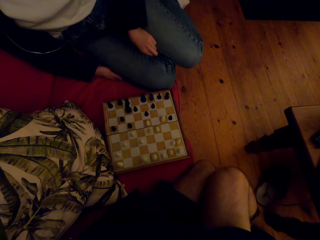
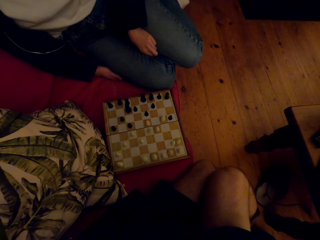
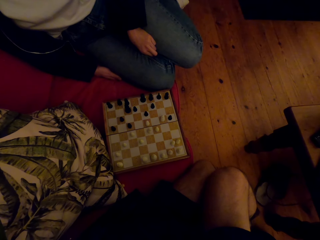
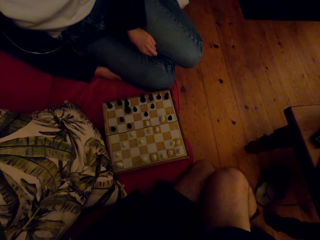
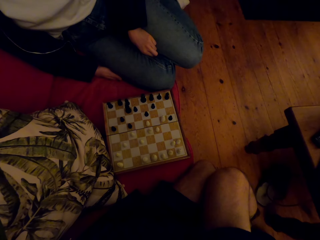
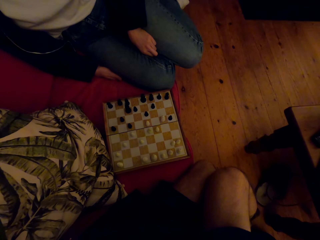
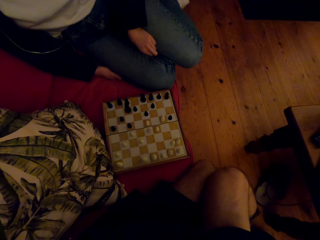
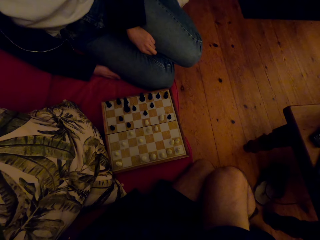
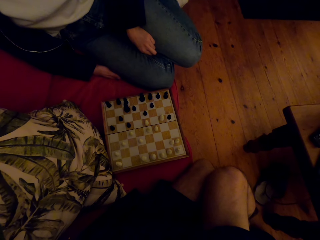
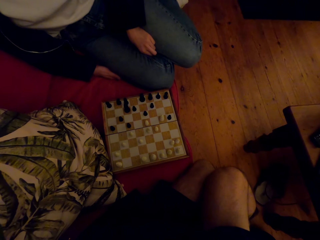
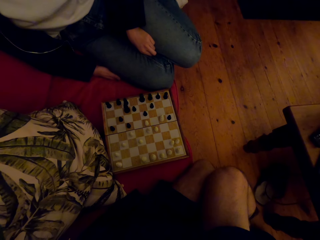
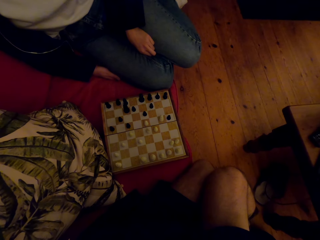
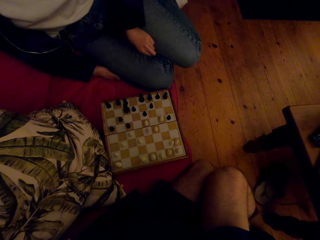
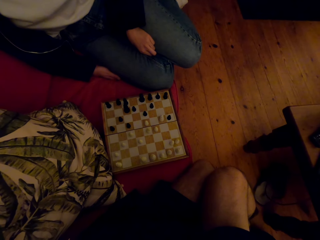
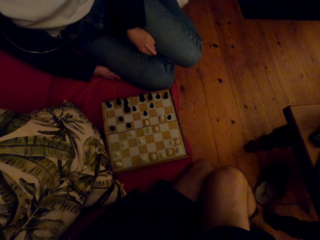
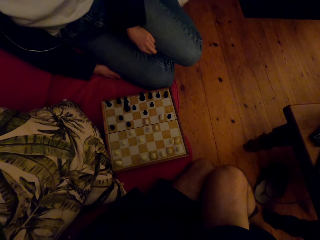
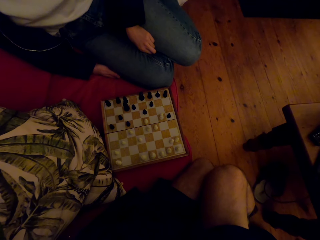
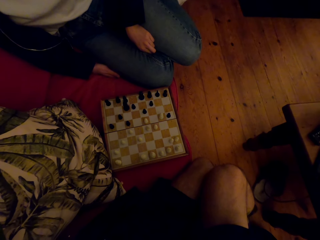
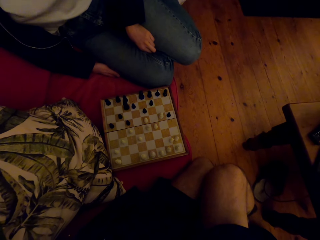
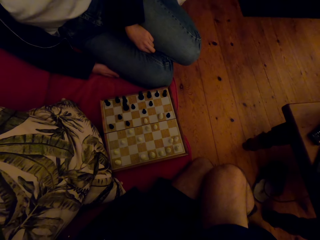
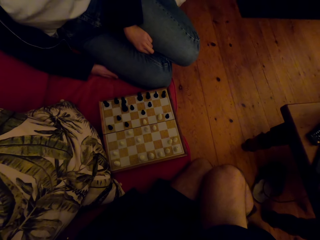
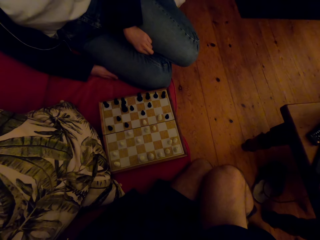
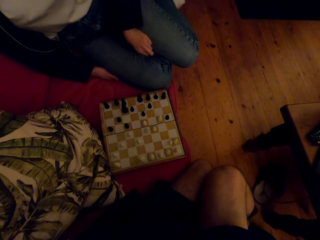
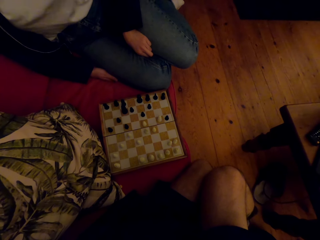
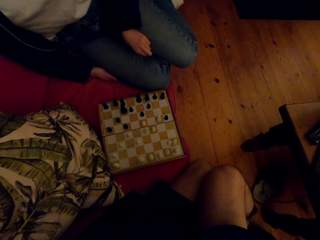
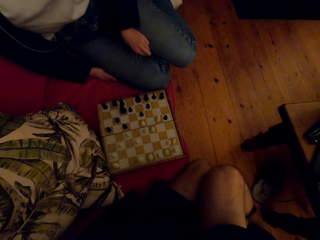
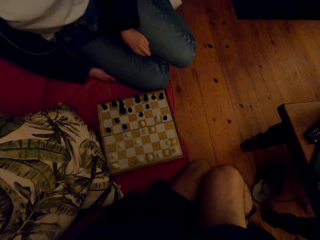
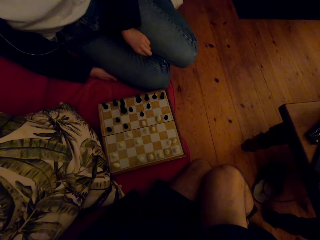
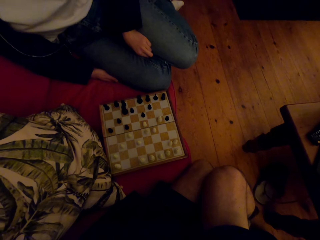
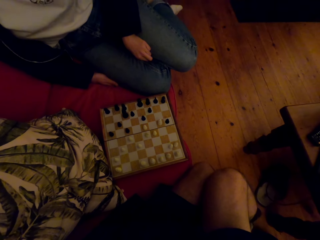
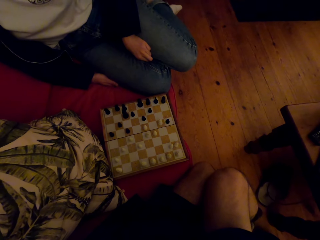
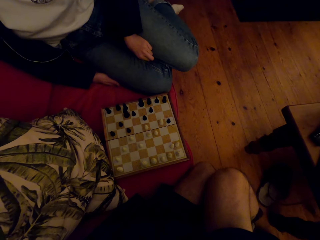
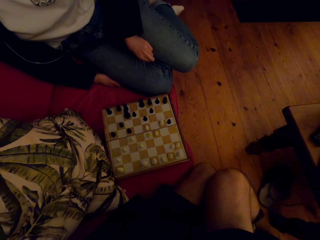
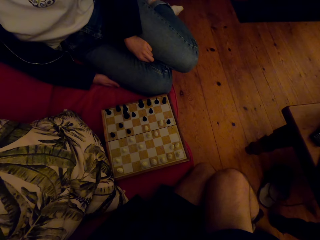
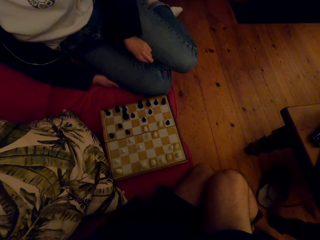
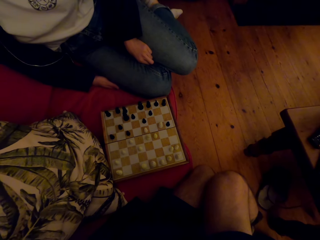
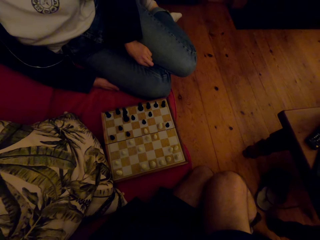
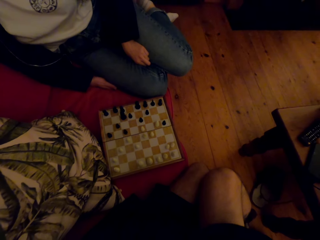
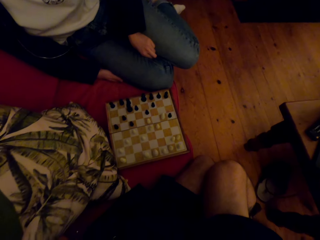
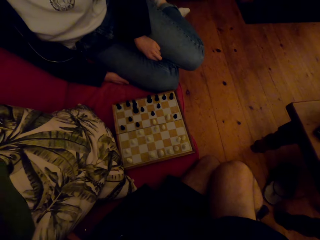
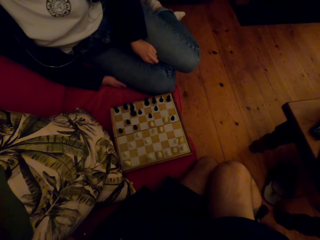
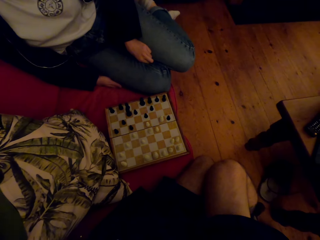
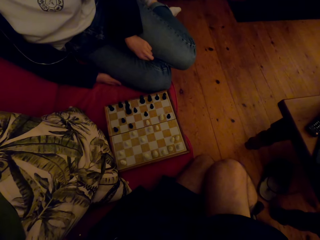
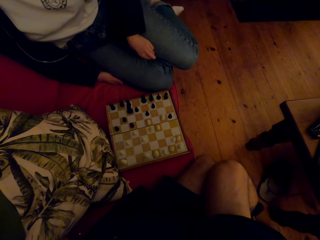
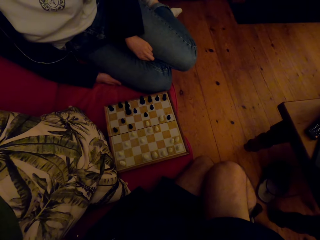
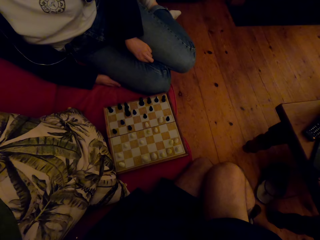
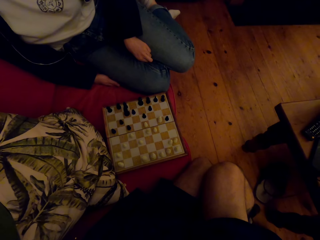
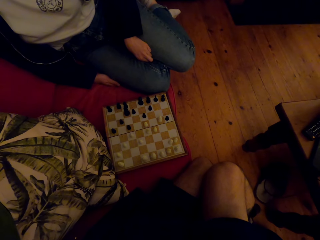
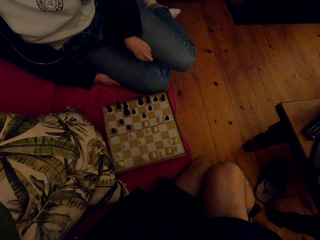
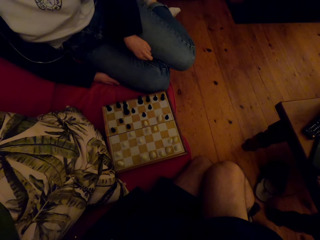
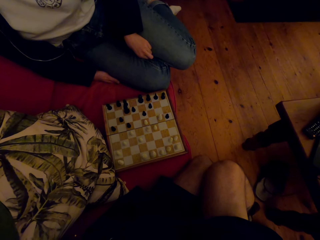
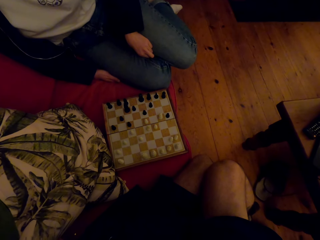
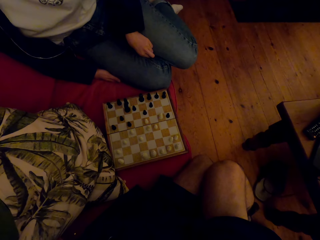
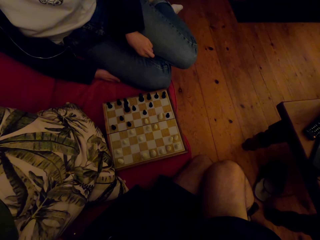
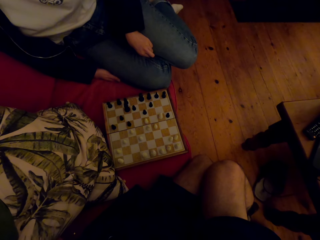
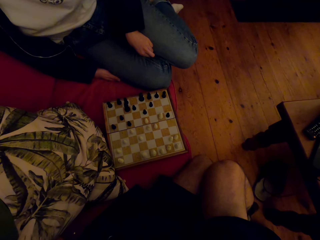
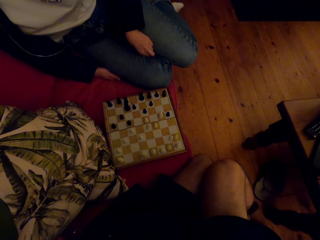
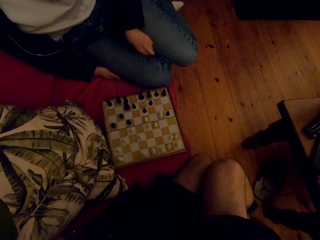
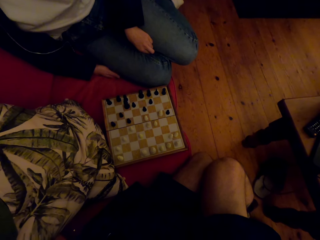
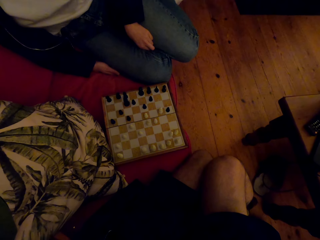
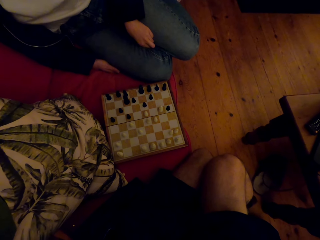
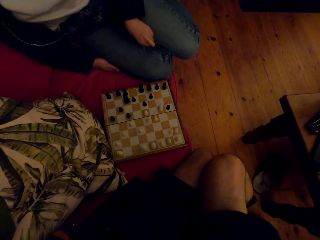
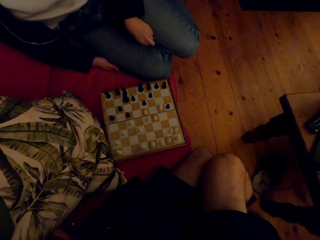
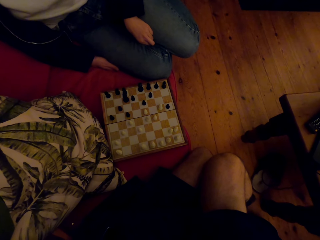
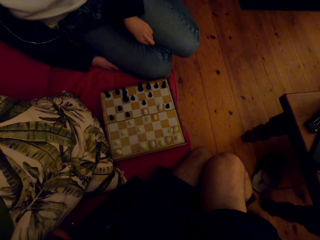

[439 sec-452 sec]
A person breathes in and out. The camera wearer plays the chess game with the person.

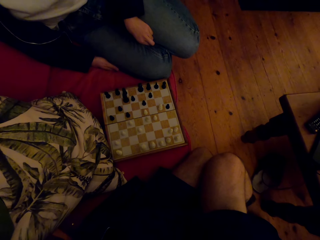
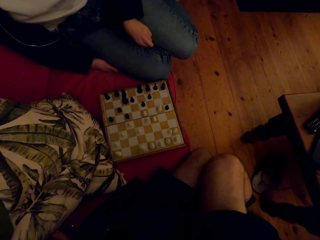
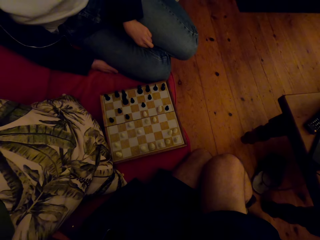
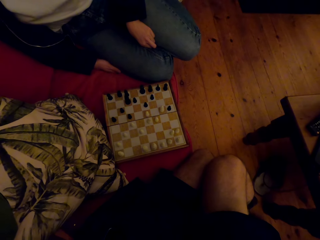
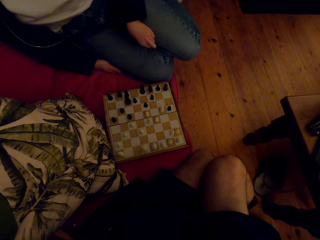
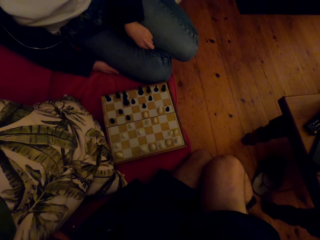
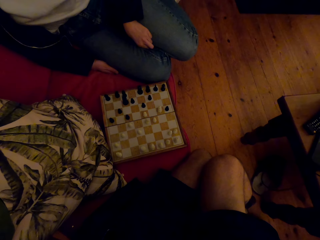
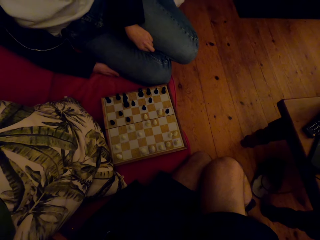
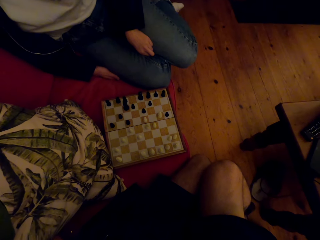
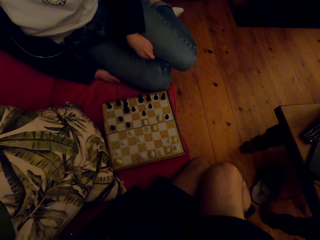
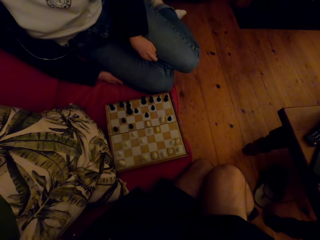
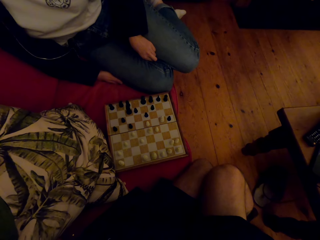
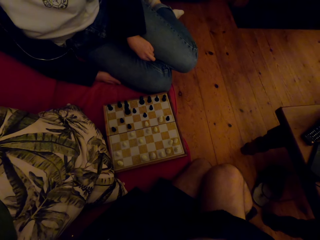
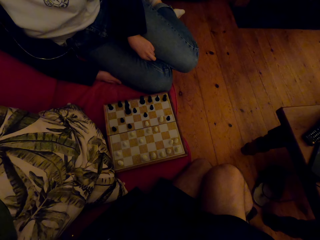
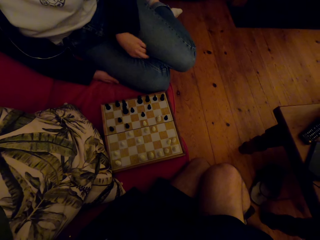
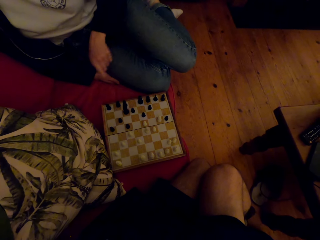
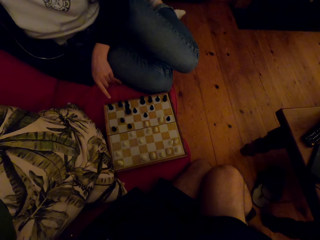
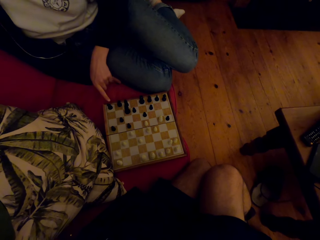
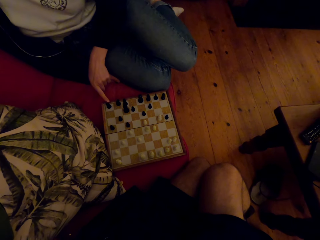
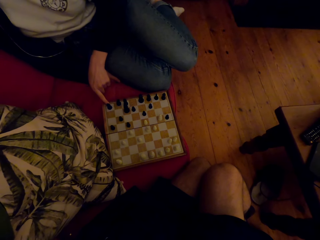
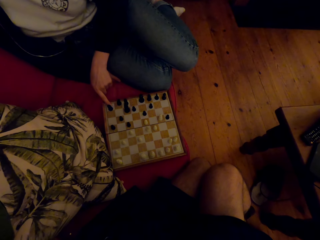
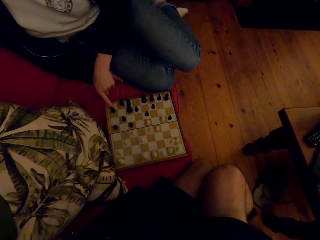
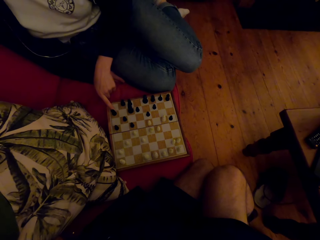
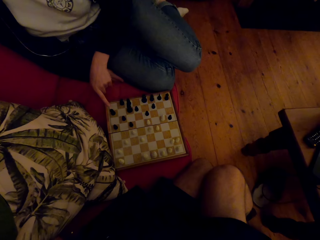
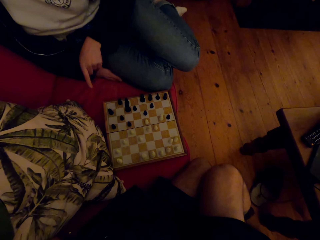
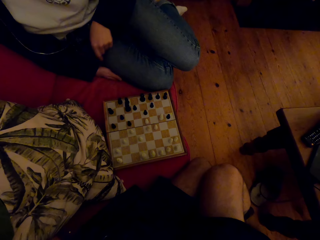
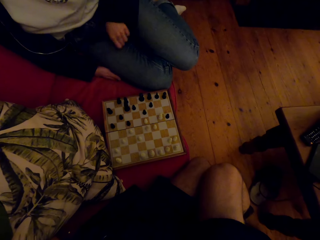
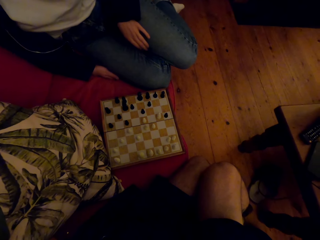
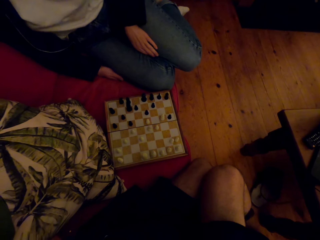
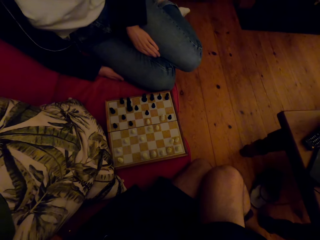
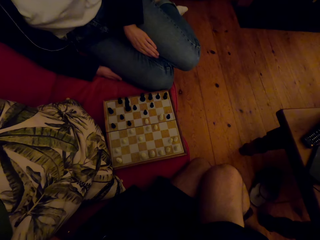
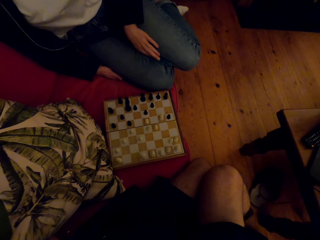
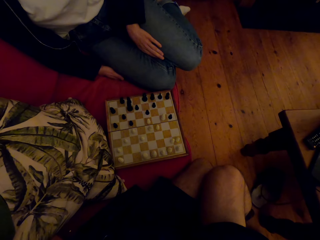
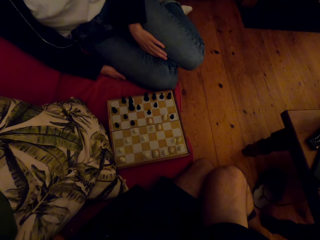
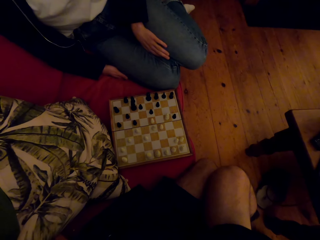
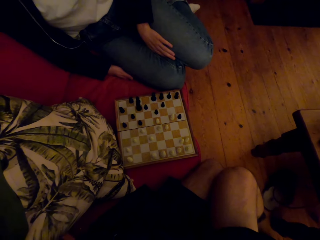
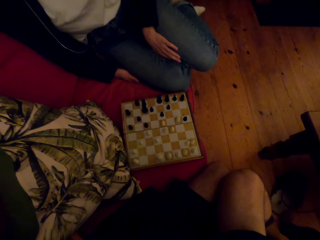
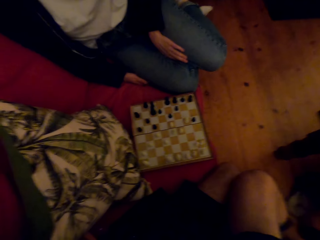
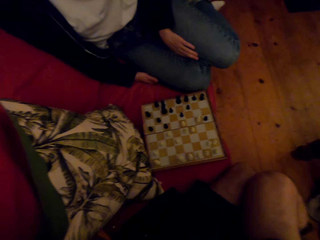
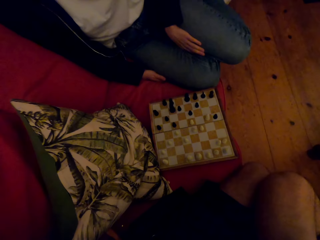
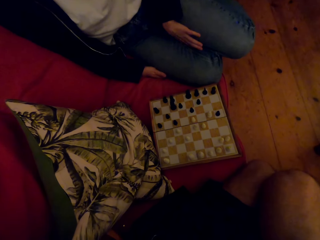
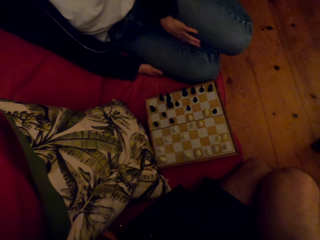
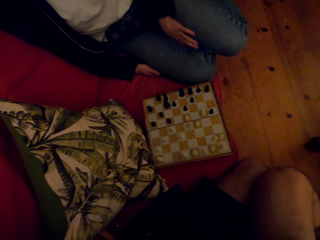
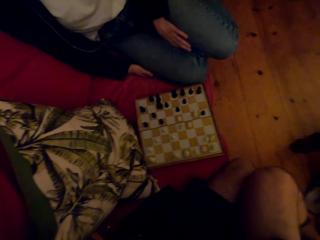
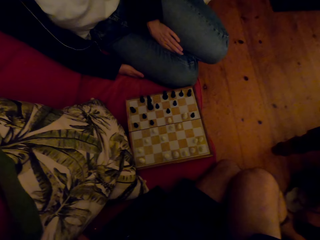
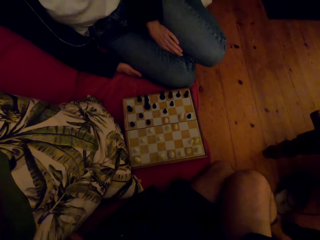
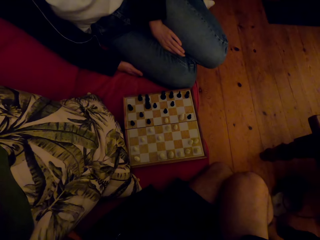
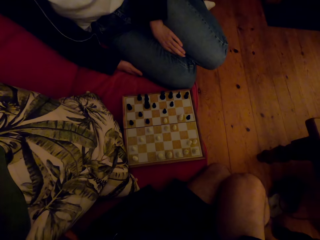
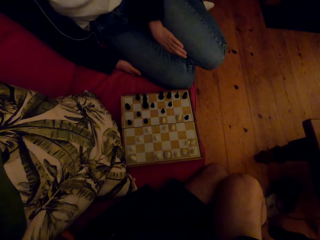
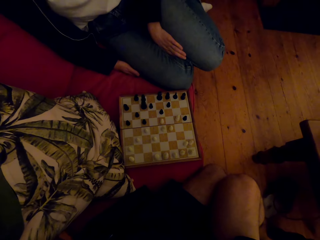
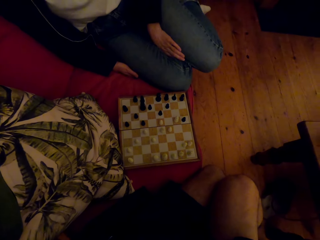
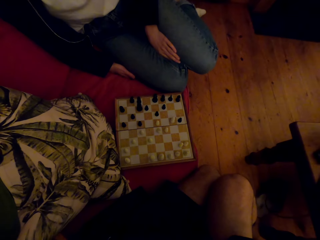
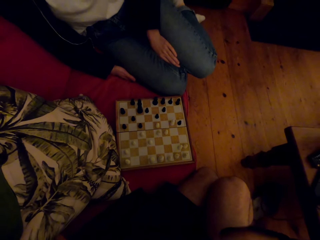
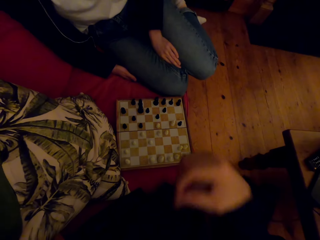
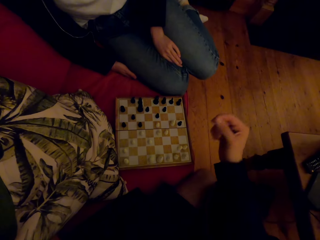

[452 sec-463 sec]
The camera wearer looks at the chess board. A person plays the chess game with the camera wearer. The person returns the hand. The camera wearer plays the chess game with the person.
